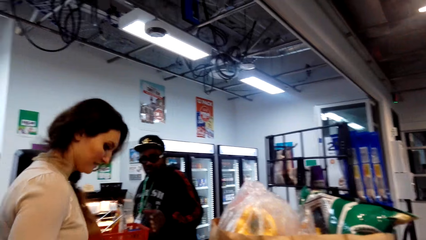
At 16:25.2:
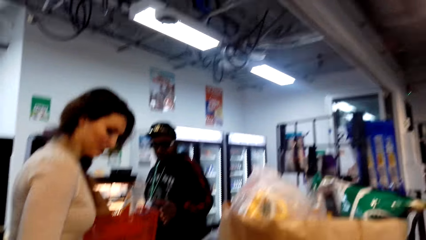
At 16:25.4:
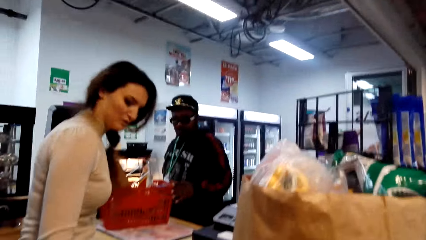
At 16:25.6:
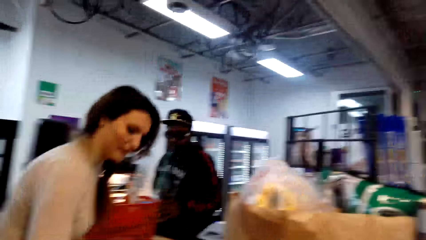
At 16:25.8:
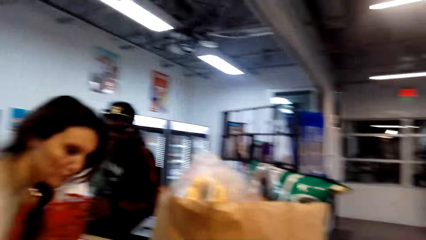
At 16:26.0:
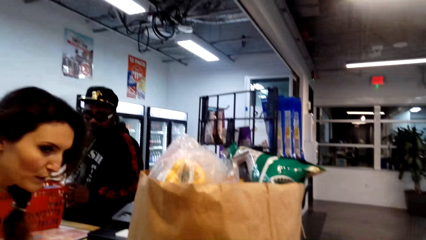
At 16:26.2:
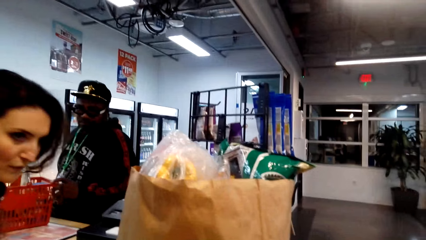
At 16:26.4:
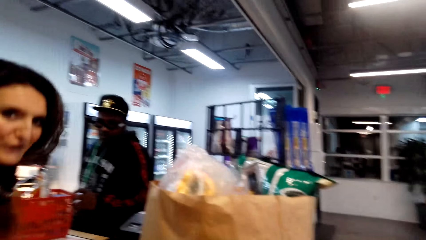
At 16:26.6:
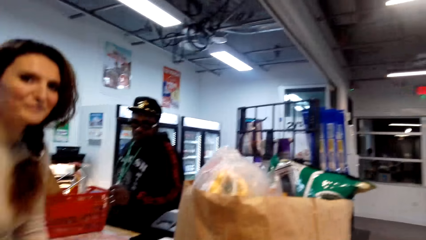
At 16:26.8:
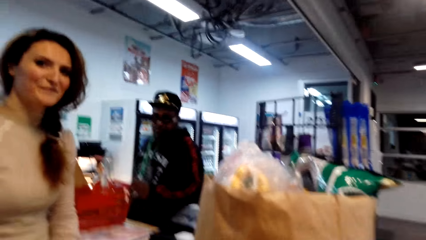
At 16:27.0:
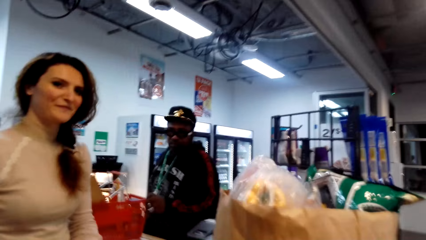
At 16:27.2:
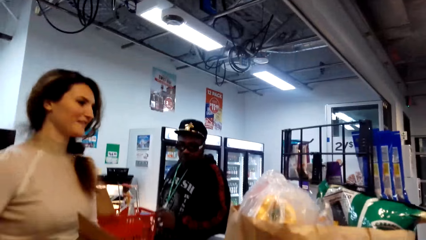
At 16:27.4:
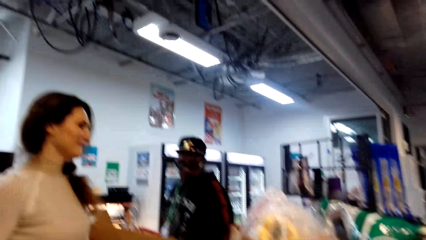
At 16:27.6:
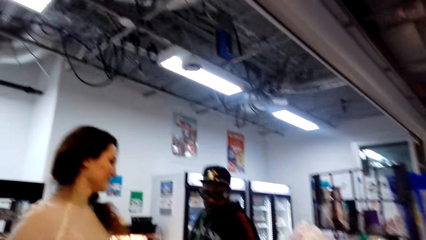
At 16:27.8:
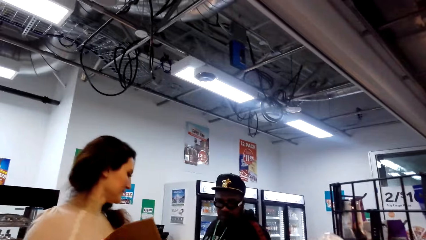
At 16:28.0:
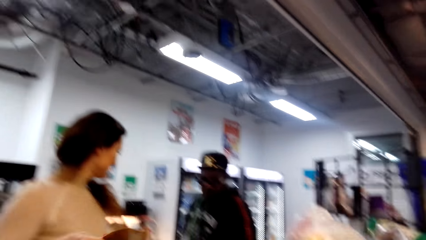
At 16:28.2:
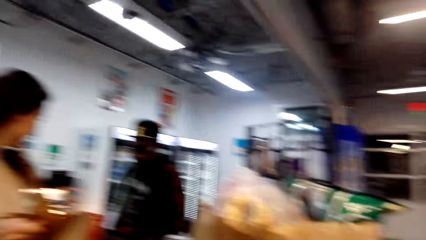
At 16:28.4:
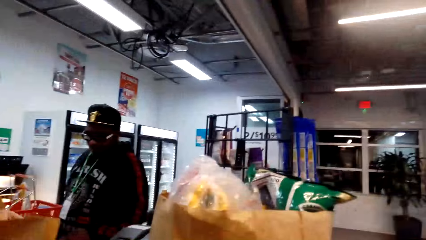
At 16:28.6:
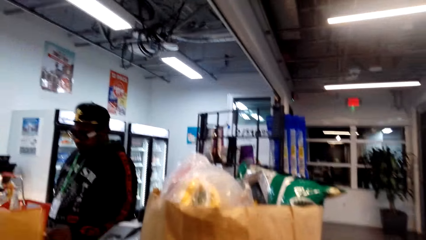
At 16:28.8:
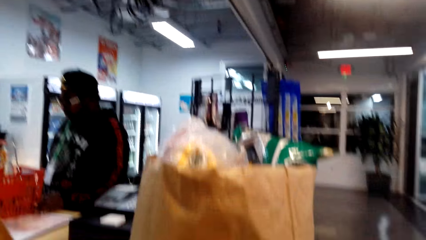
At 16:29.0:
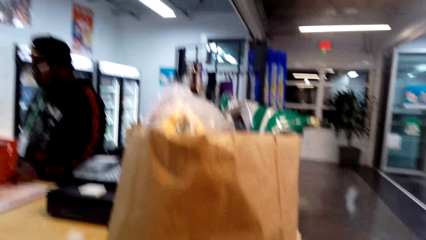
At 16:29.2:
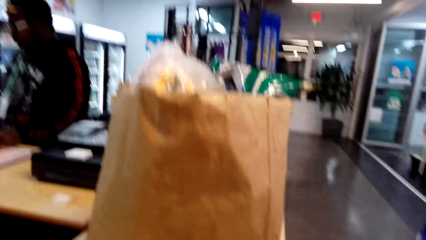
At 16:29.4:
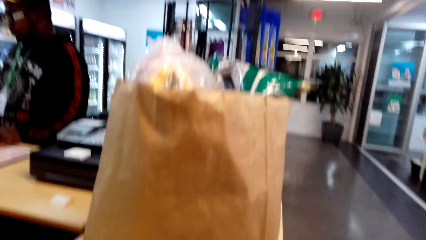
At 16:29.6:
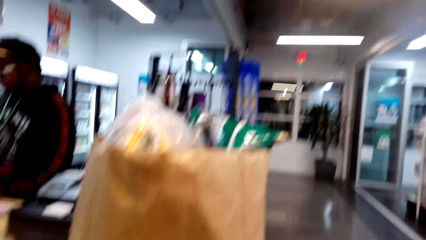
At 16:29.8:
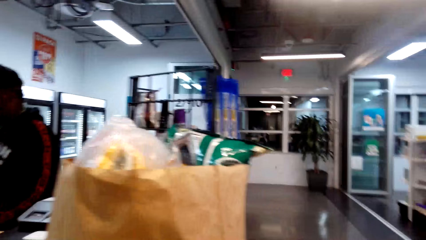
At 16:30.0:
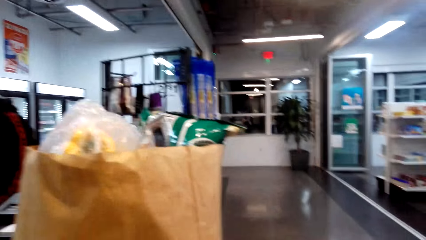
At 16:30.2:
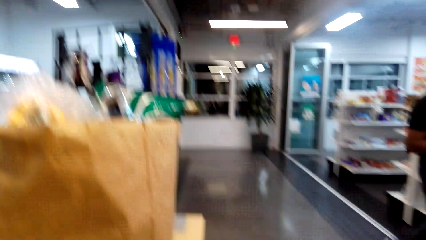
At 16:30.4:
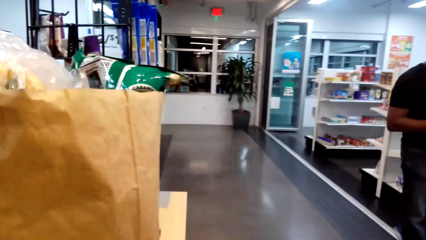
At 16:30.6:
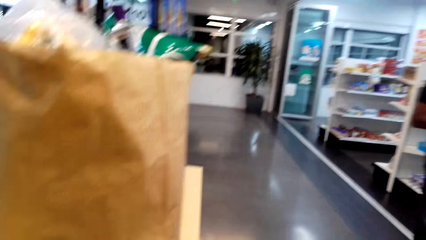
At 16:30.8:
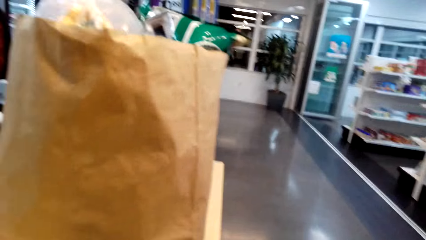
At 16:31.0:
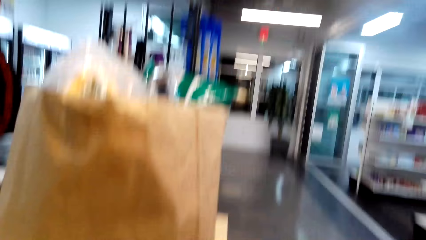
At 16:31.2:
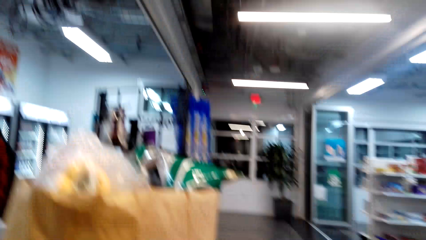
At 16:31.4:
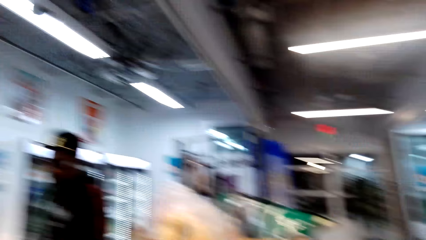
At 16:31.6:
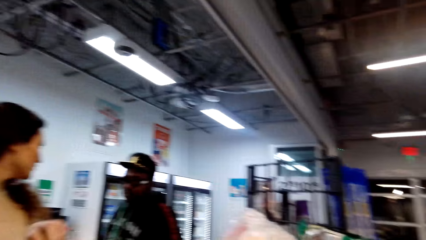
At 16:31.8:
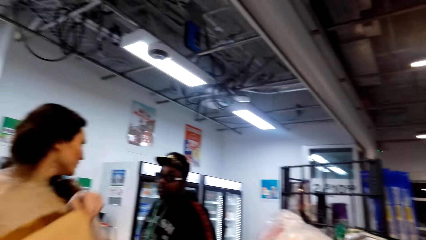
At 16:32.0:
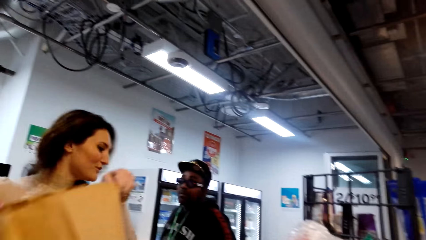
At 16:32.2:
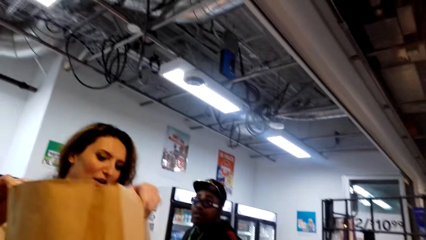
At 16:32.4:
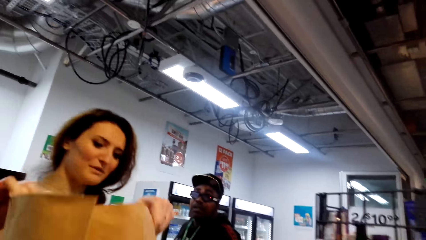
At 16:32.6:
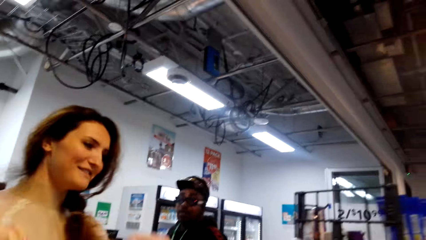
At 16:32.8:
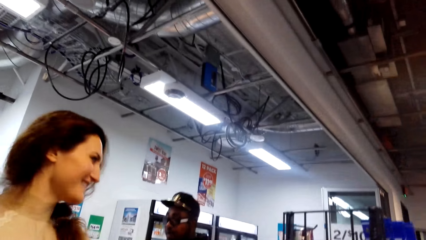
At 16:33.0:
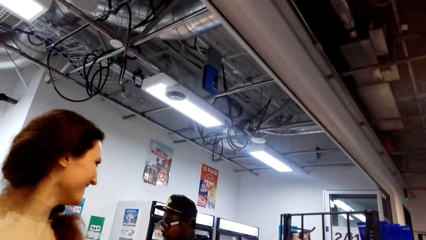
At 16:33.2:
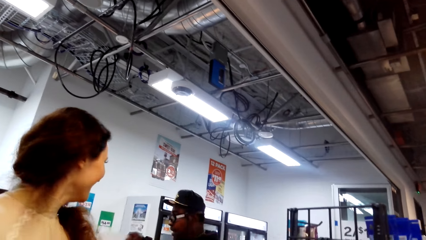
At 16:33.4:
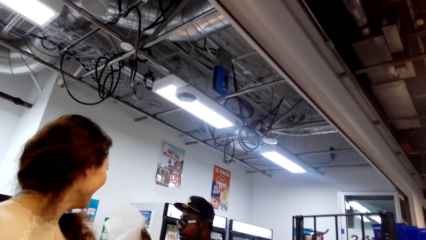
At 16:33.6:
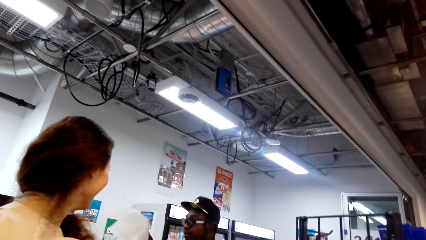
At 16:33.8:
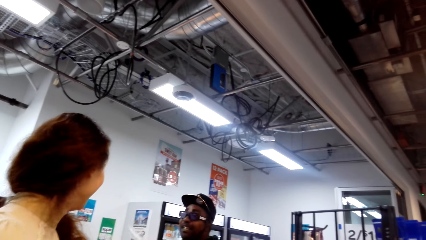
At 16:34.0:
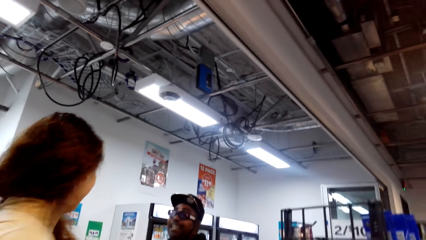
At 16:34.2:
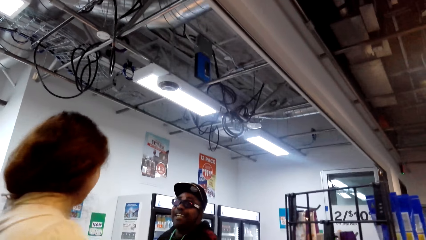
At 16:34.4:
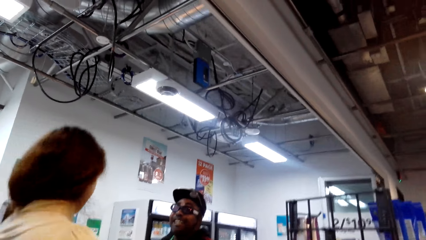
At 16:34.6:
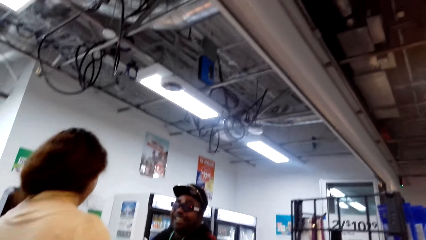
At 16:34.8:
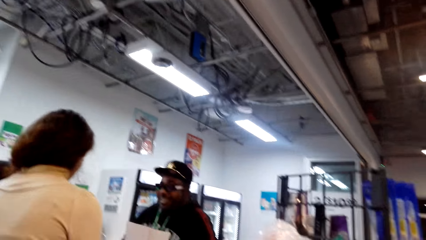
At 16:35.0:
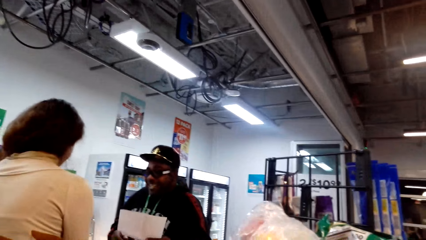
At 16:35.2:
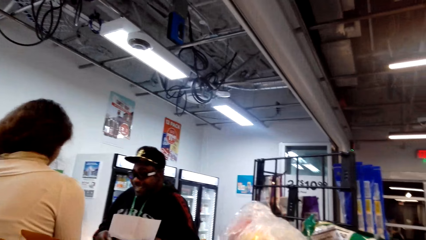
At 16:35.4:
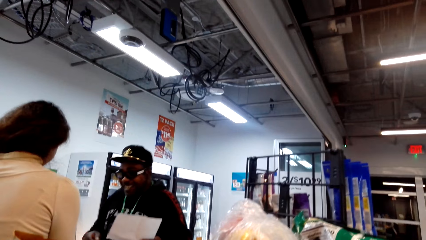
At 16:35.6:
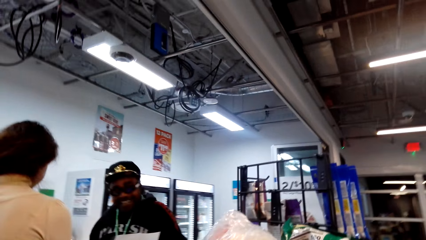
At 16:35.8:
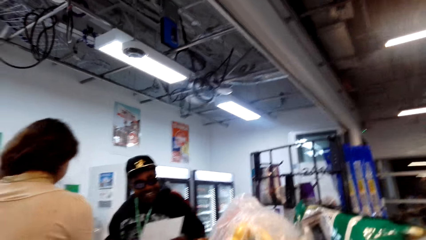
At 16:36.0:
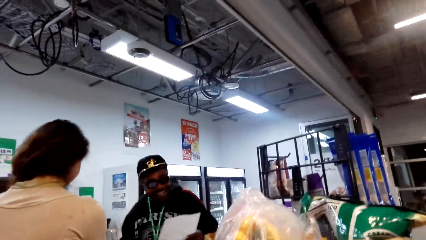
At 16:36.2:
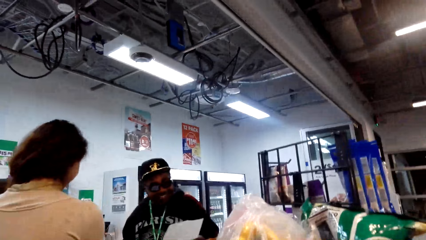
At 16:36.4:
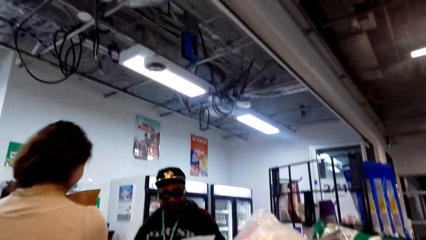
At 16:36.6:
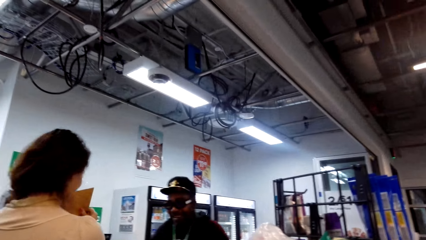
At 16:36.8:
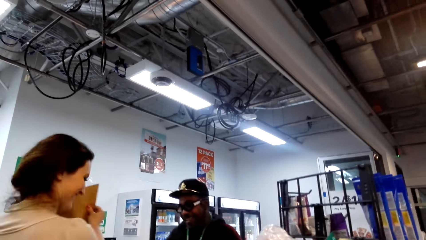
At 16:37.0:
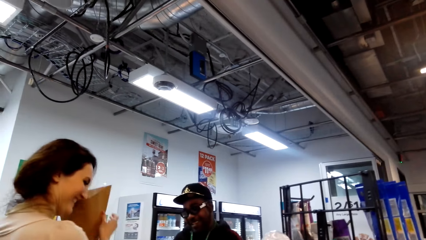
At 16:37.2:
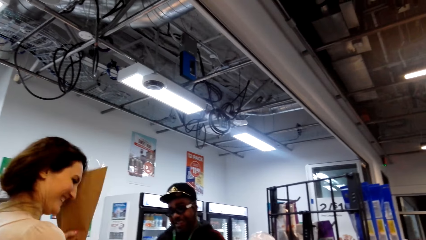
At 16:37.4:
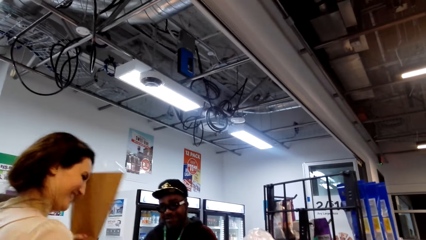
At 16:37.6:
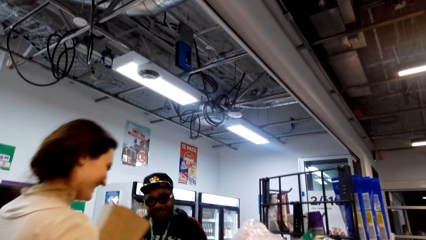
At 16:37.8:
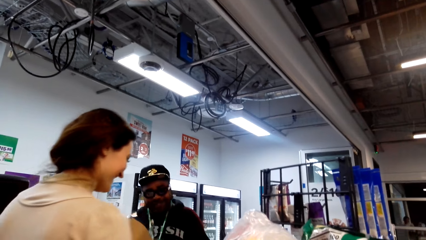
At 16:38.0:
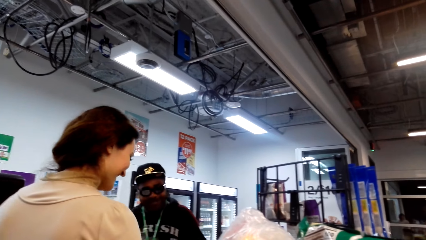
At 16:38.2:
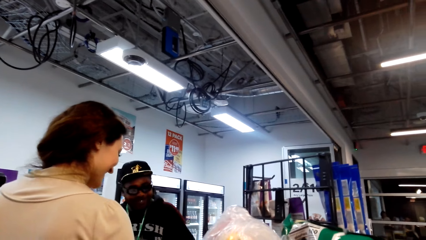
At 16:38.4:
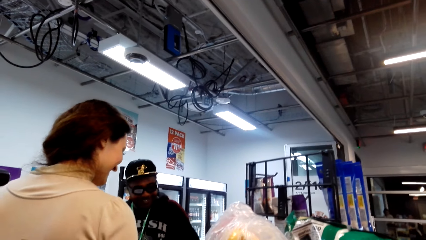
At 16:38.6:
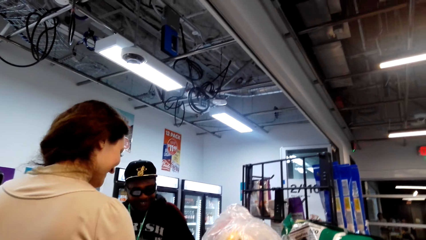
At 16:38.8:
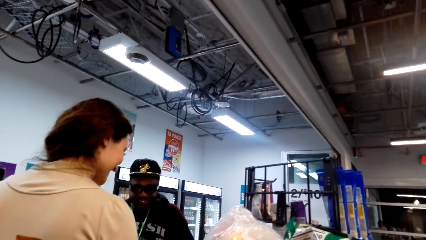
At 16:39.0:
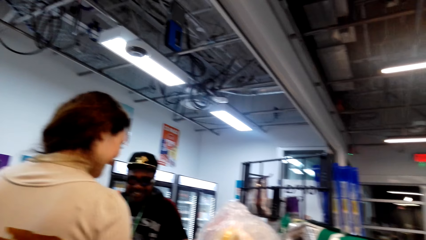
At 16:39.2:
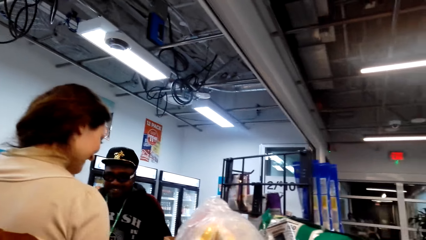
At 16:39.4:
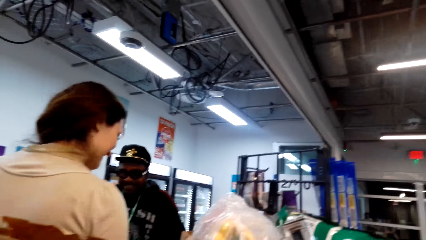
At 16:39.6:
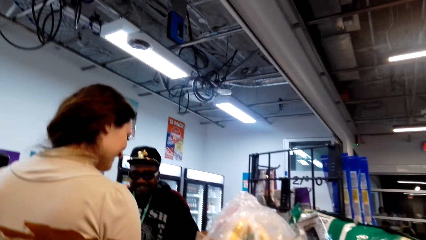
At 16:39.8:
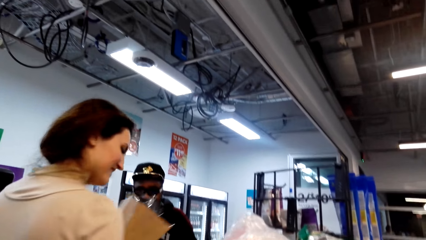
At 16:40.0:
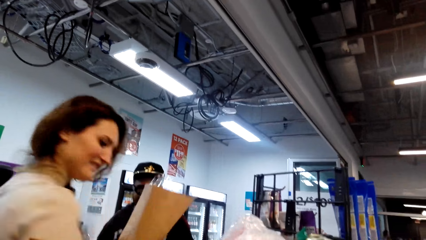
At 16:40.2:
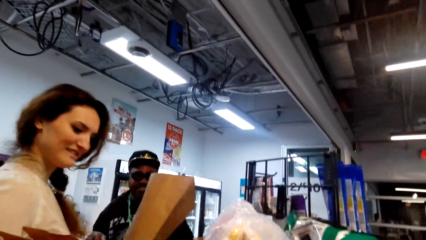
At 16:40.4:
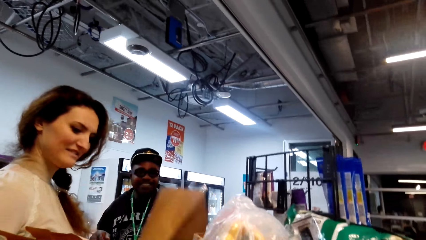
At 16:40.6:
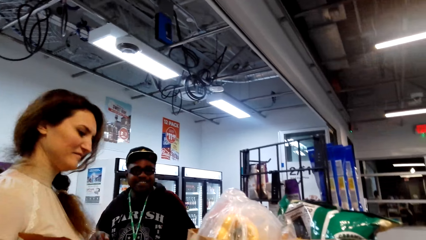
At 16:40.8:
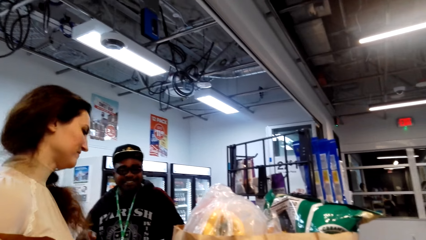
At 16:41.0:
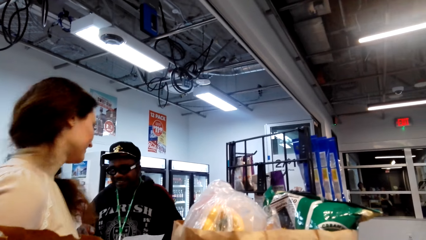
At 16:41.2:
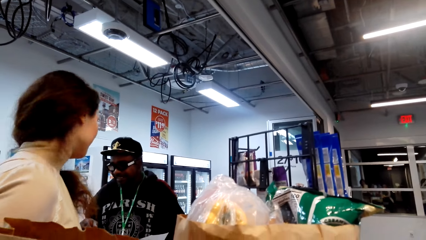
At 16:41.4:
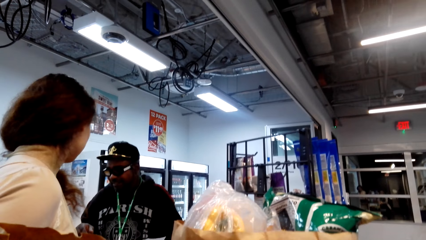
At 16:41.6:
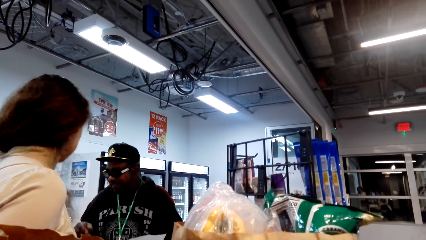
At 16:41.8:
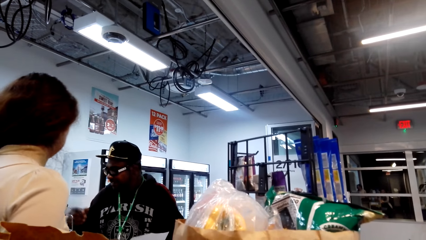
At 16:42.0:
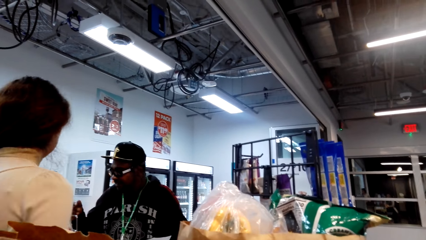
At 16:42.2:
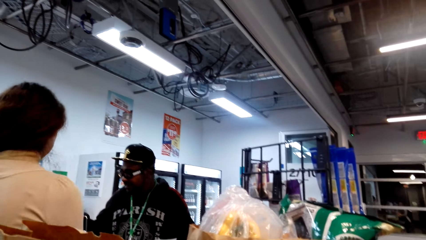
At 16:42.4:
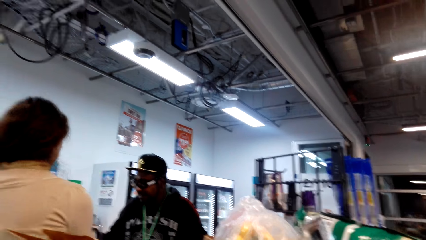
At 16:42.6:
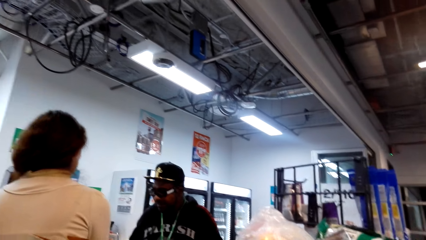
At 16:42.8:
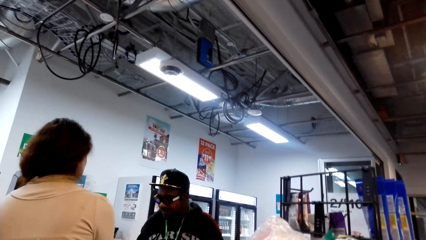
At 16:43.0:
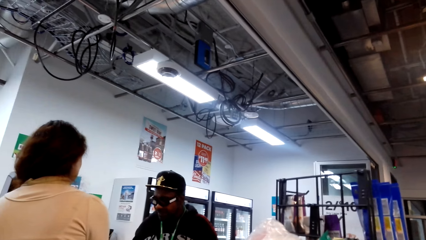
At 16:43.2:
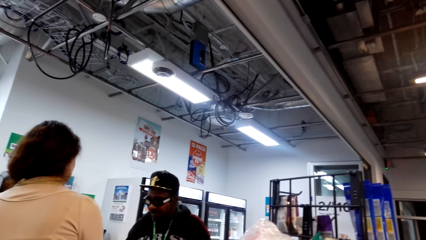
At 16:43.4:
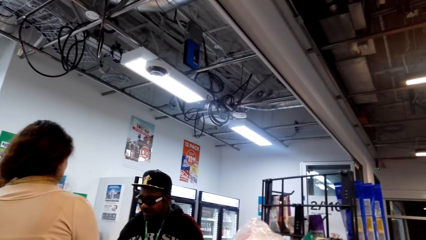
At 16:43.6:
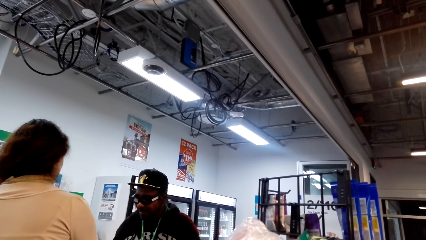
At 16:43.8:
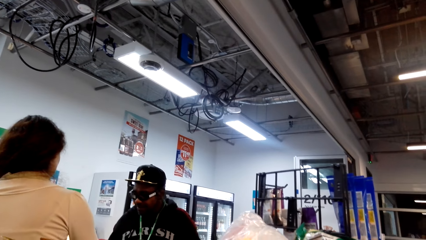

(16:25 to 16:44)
The camera wearer looks at the bag. A lady talks to a man. The camera wearer looks at the man.
